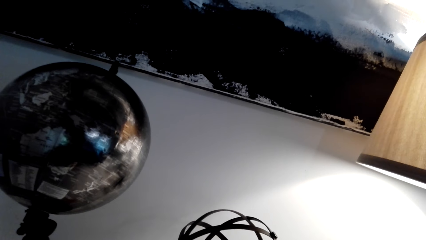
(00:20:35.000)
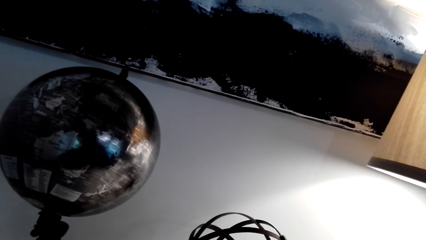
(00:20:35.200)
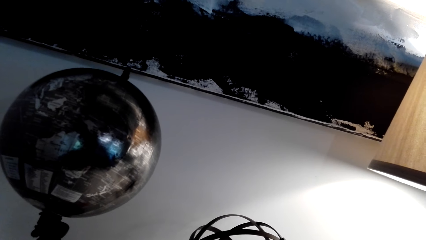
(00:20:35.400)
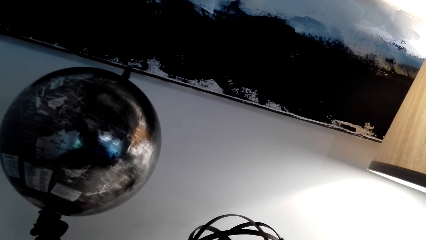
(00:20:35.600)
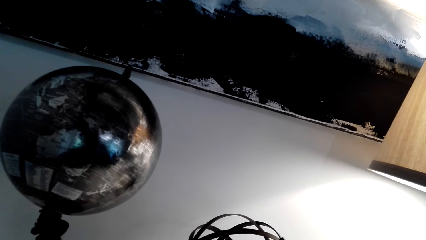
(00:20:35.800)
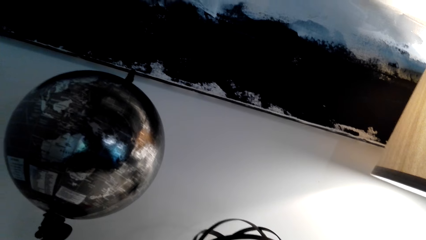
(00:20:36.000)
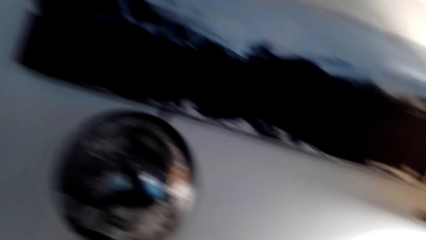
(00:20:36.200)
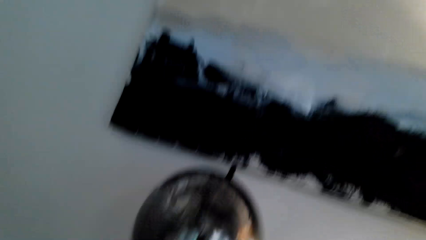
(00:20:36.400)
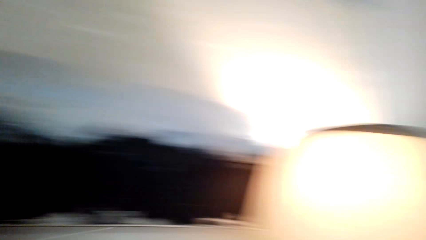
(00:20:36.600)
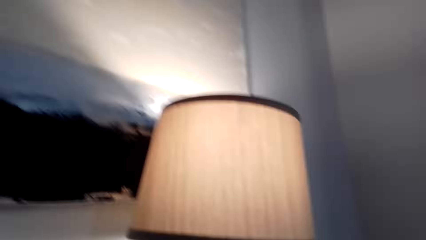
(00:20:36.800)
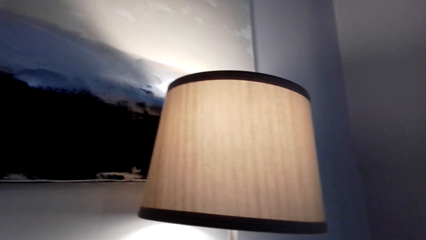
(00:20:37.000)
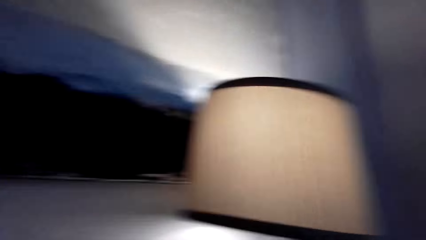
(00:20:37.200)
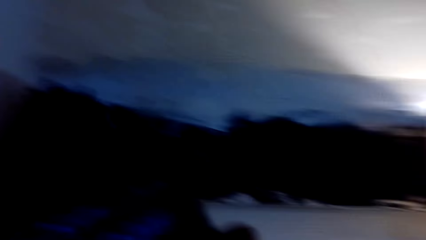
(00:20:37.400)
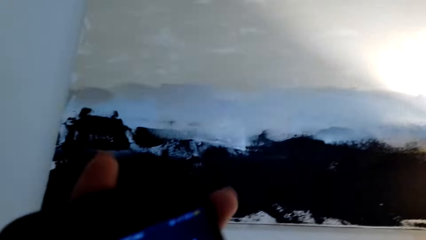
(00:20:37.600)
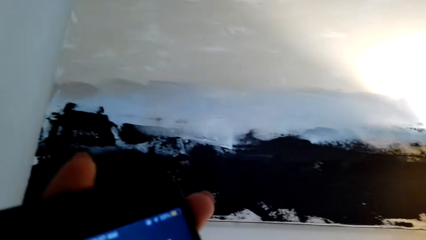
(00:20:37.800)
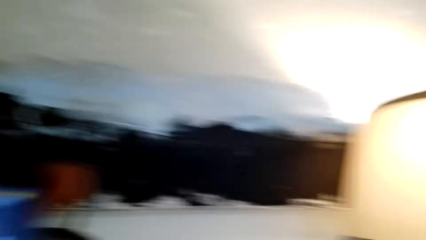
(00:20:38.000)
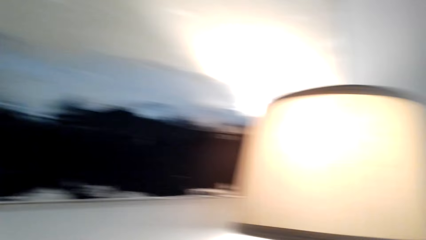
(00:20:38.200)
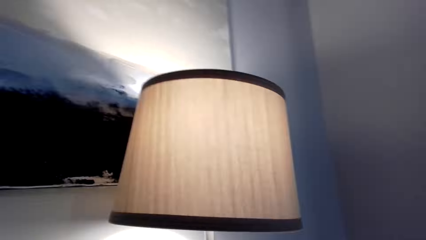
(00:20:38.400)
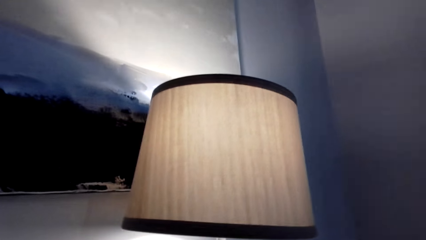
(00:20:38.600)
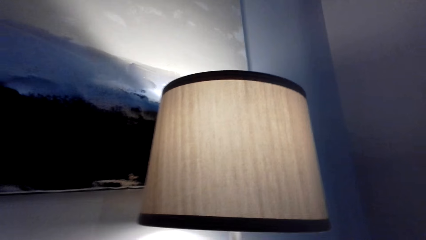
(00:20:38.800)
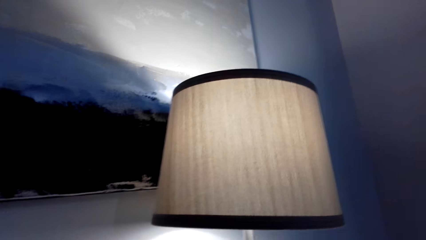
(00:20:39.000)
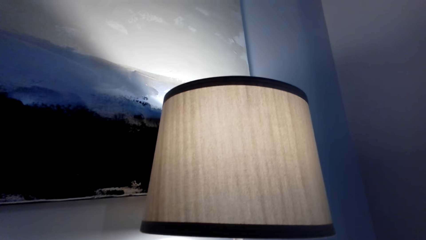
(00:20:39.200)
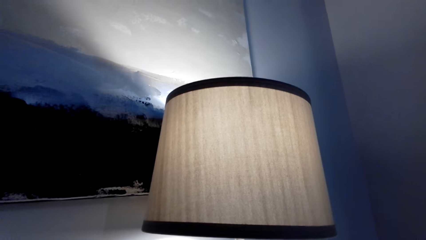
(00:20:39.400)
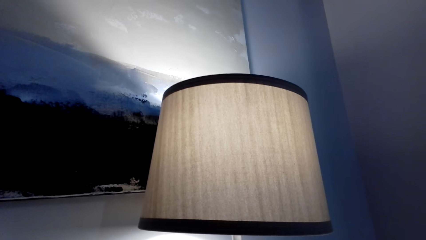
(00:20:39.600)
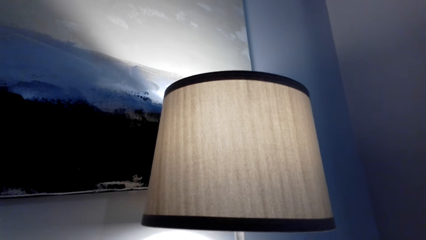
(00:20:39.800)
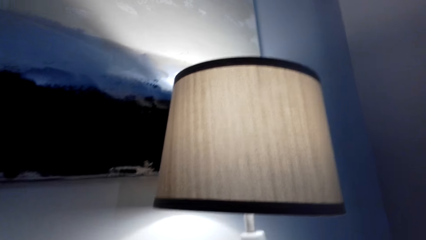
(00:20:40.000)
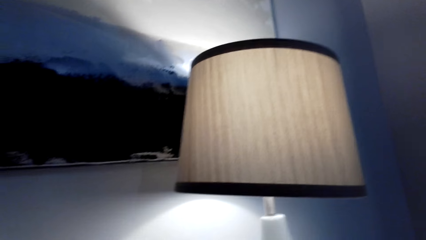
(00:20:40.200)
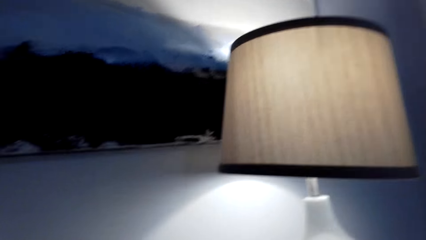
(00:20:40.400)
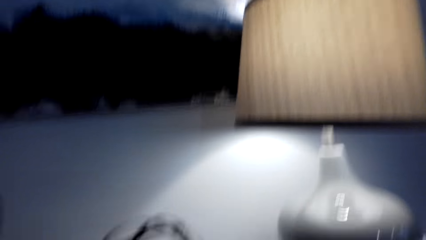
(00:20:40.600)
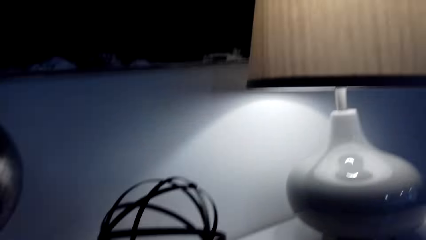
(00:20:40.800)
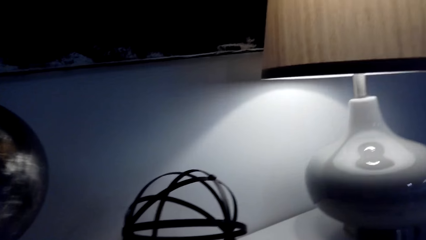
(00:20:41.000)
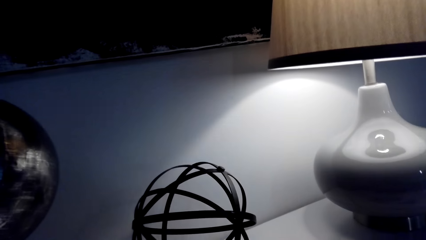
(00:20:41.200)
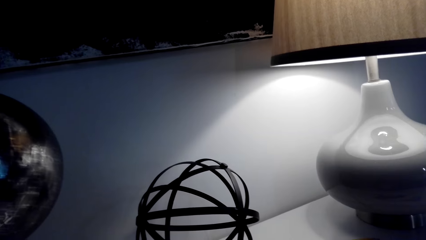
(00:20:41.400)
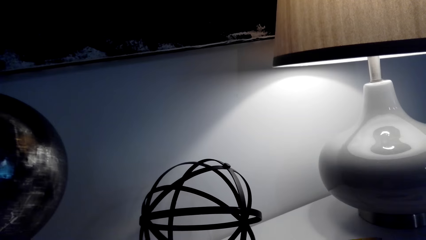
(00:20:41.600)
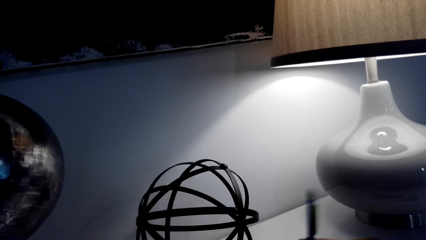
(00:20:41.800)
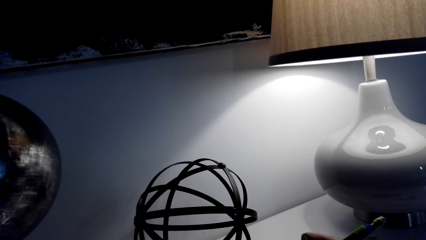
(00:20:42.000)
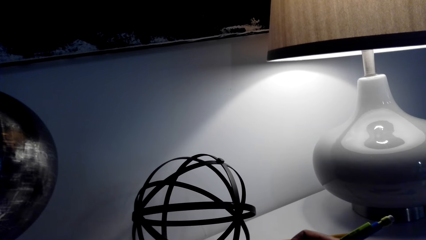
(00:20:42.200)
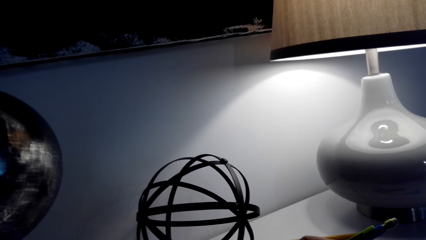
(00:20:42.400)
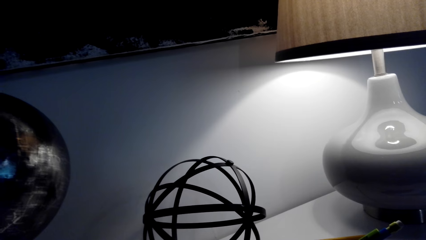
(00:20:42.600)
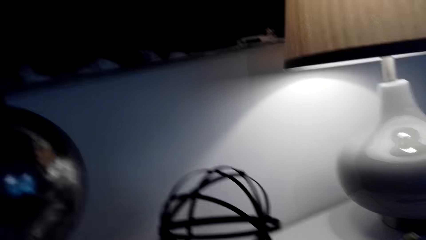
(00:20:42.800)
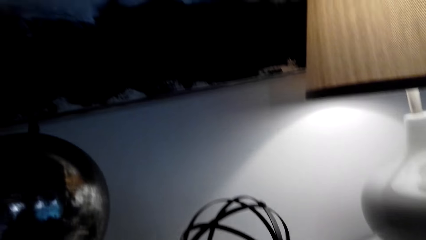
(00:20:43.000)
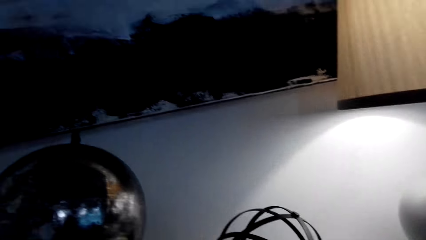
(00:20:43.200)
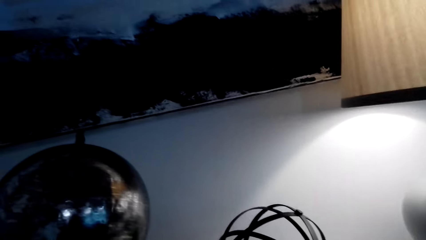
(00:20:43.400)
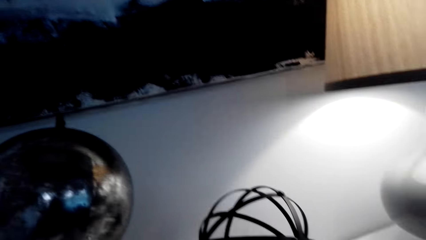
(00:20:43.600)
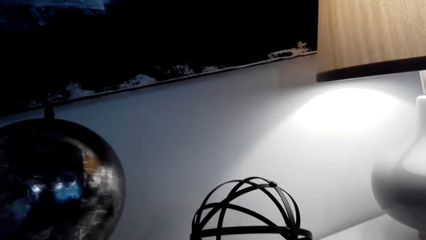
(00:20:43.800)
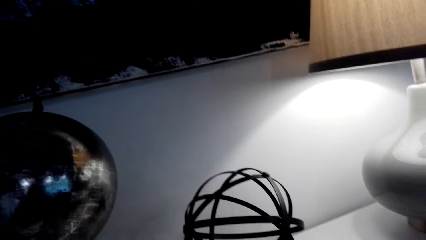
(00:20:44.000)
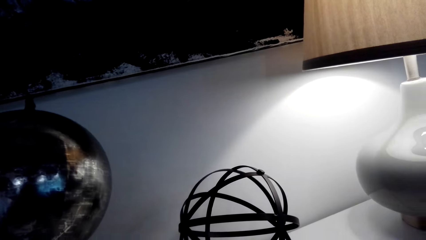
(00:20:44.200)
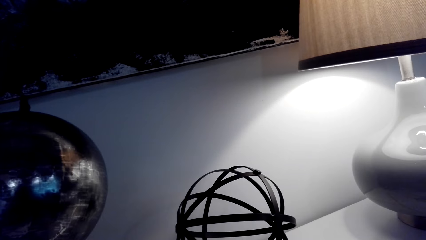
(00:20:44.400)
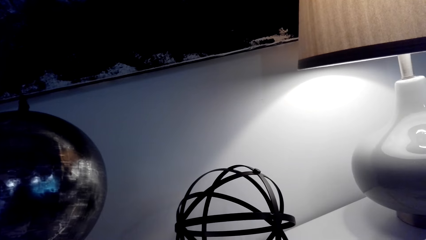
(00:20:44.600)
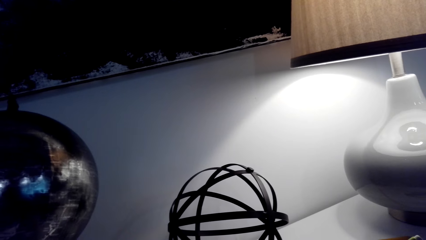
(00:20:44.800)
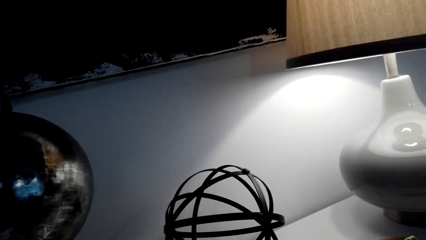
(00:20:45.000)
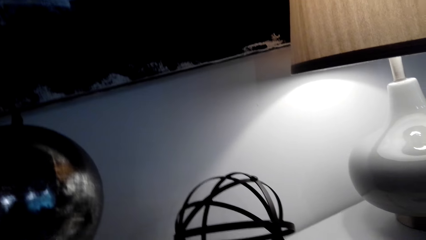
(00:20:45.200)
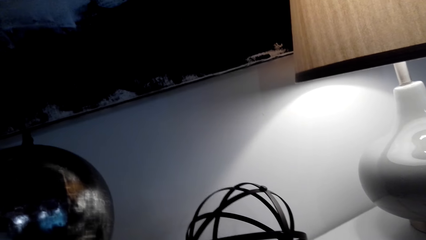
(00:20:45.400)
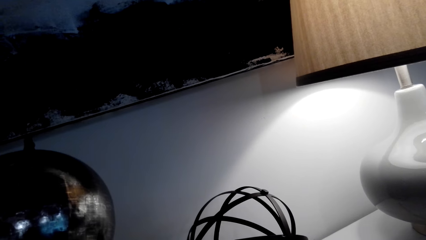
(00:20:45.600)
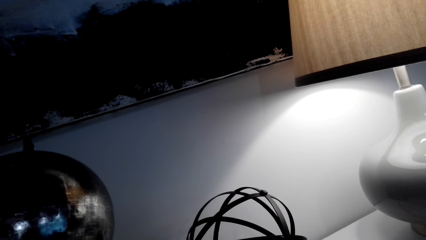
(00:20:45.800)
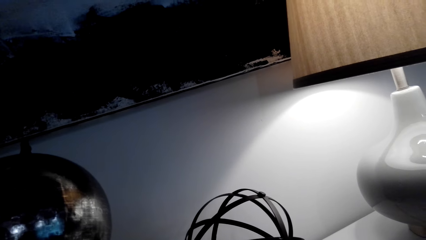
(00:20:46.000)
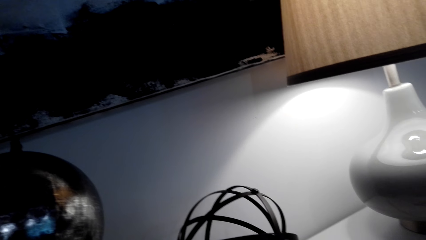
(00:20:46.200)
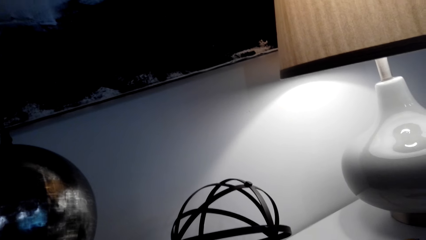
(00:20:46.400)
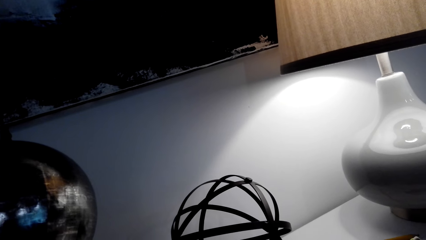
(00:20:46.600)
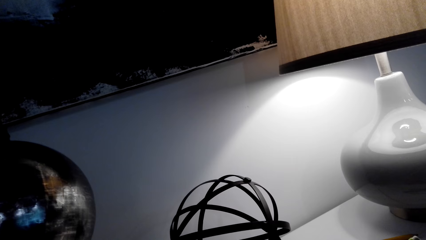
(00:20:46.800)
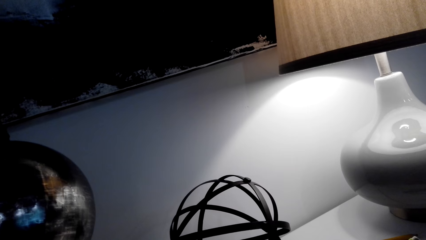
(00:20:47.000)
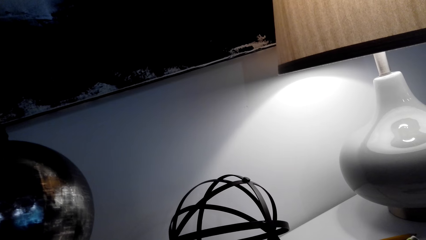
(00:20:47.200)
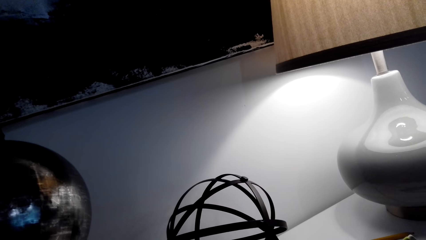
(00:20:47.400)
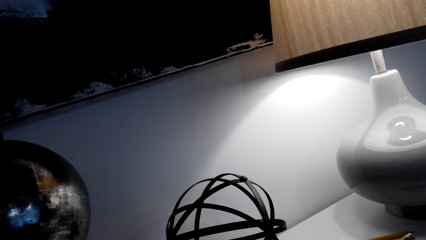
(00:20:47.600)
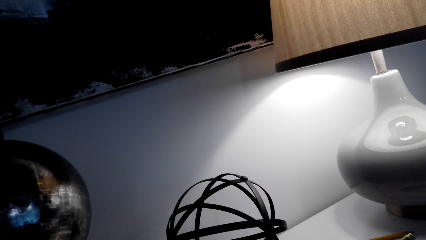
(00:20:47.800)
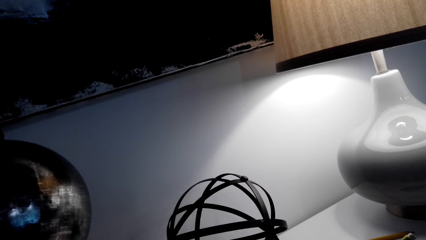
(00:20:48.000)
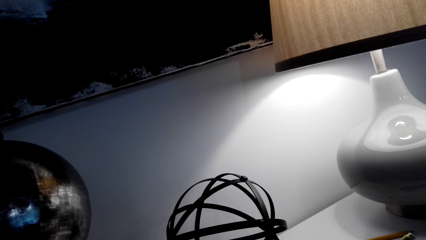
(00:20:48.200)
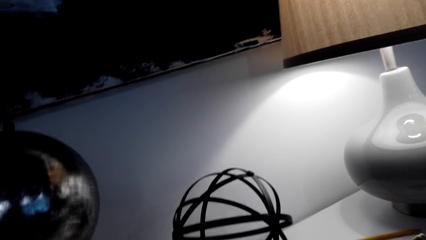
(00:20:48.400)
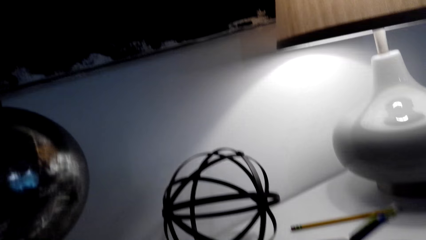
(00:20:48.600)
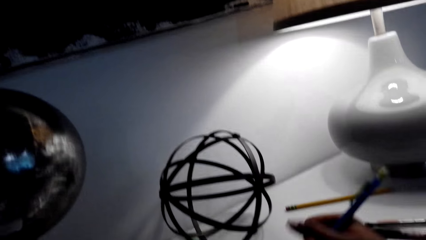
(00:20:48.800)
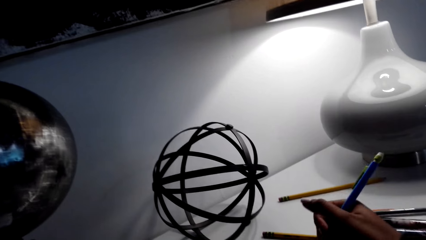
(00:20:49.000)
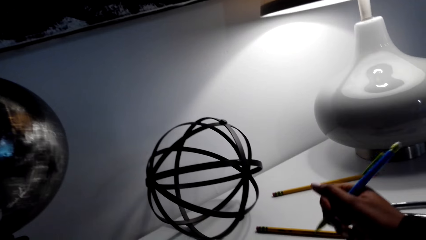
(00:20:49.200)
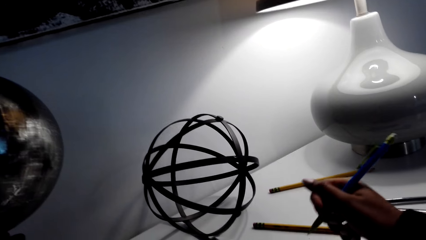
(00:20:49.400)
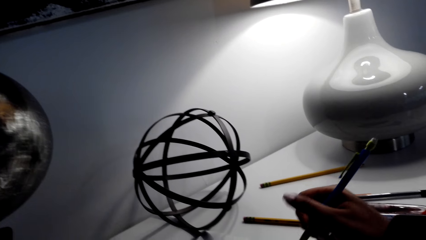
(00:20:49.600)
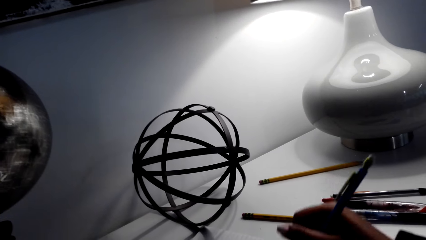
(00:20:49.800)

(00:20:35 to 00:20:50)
The camera wearer looks at her phone. She talks on the phone. She picks up a pencil. She draws on a paper with the pencil. She writes on a book with a pen.
